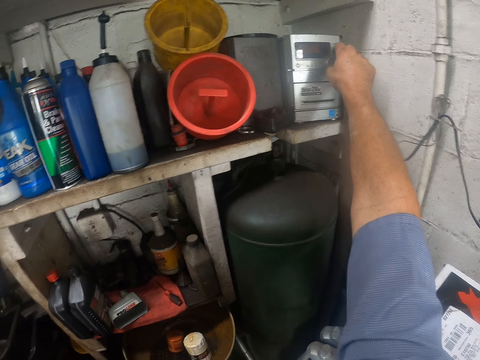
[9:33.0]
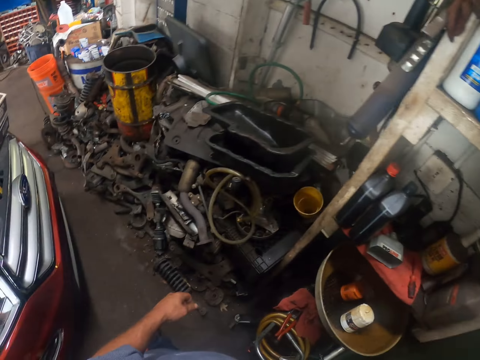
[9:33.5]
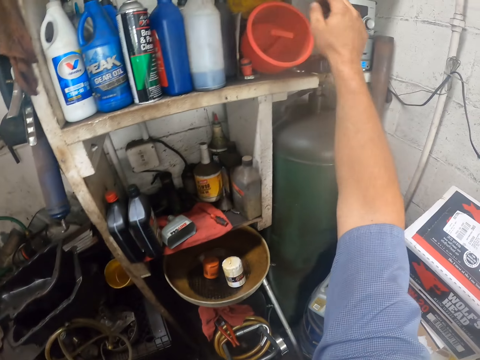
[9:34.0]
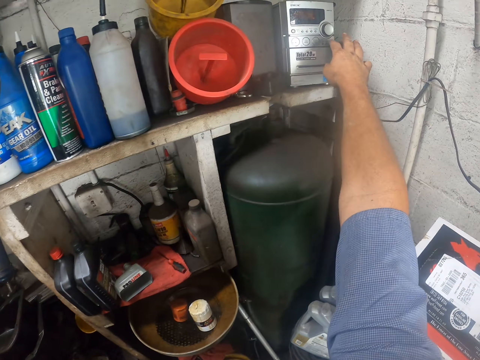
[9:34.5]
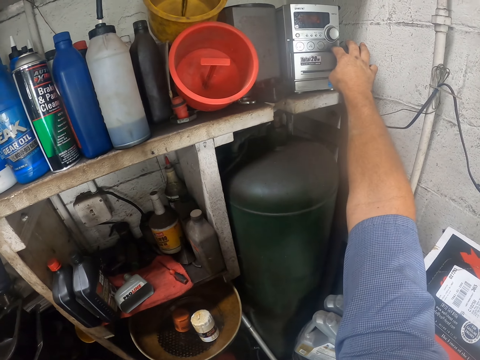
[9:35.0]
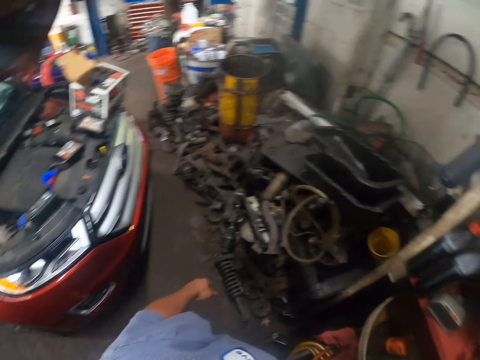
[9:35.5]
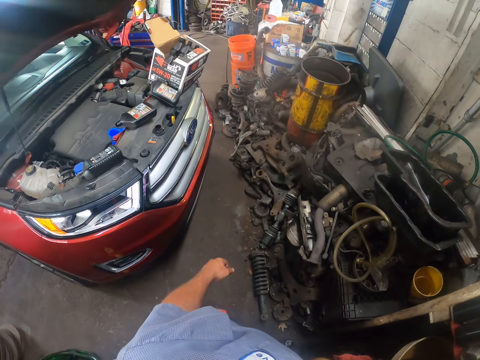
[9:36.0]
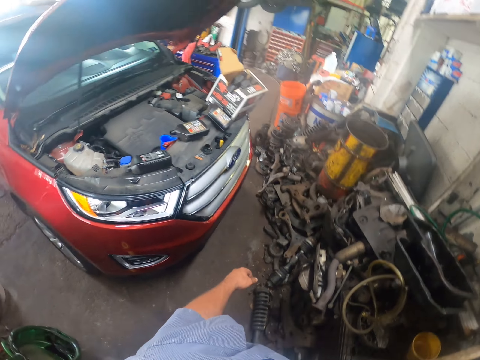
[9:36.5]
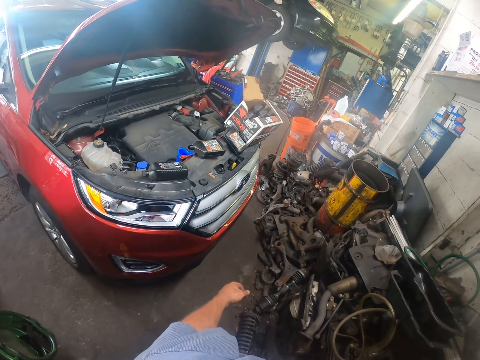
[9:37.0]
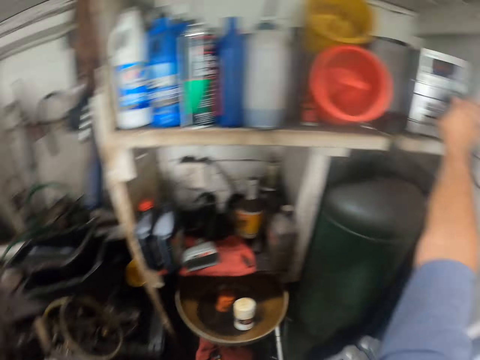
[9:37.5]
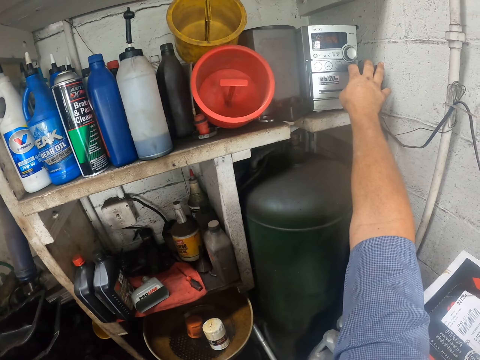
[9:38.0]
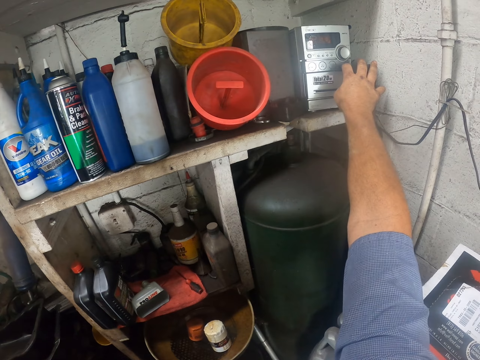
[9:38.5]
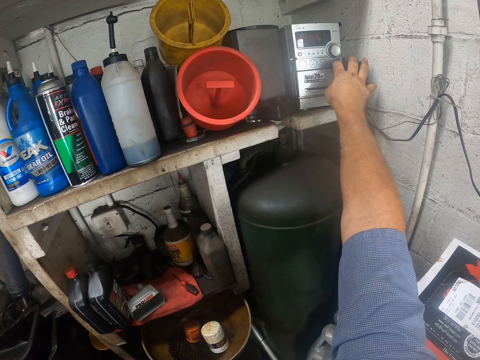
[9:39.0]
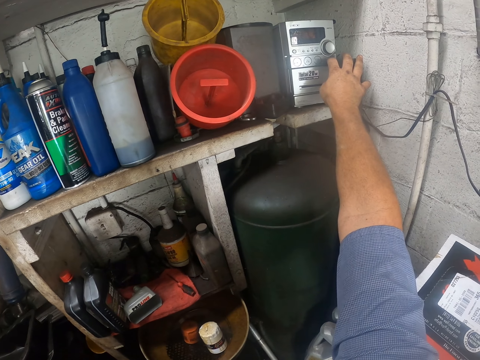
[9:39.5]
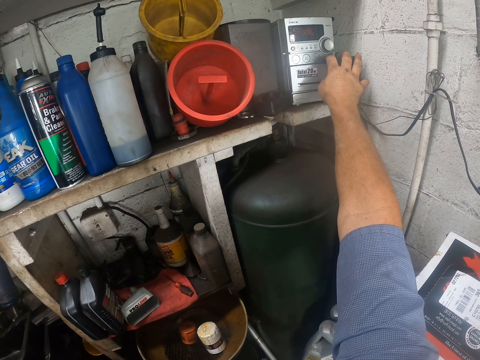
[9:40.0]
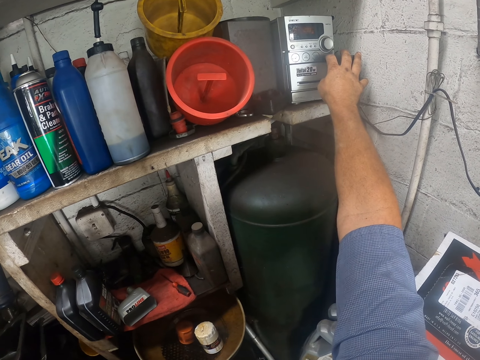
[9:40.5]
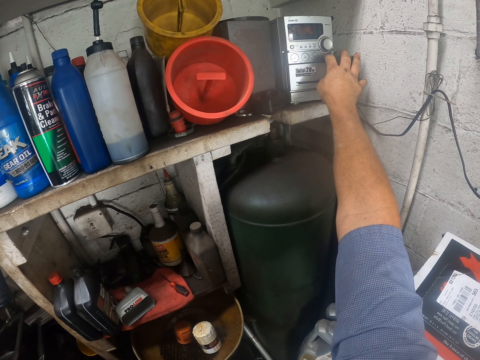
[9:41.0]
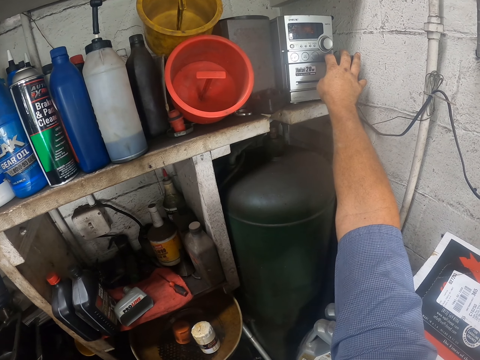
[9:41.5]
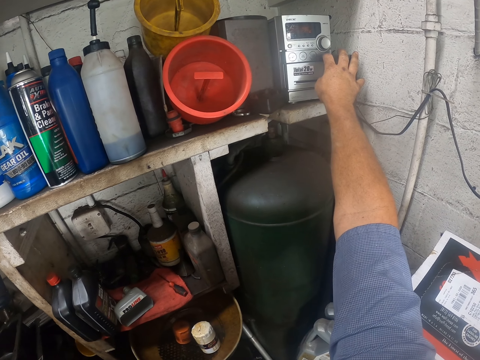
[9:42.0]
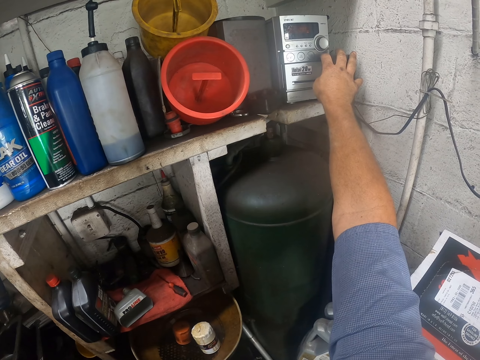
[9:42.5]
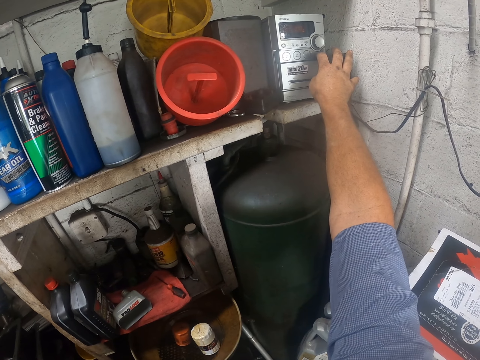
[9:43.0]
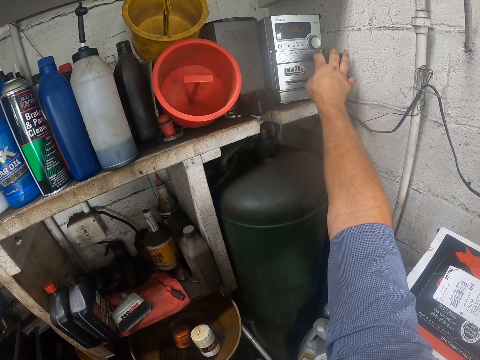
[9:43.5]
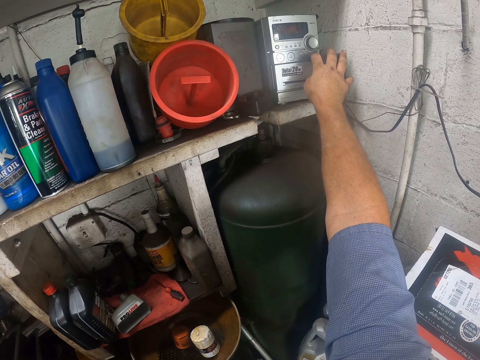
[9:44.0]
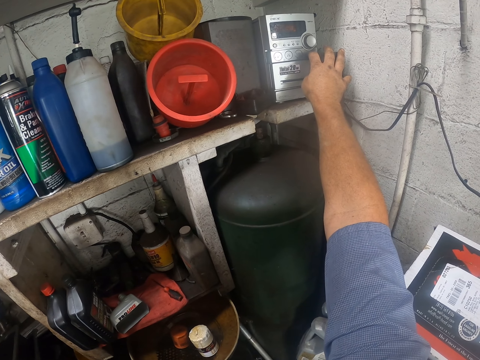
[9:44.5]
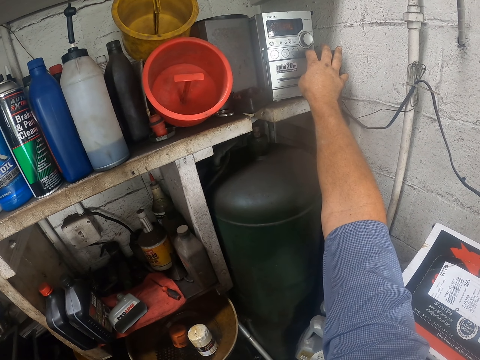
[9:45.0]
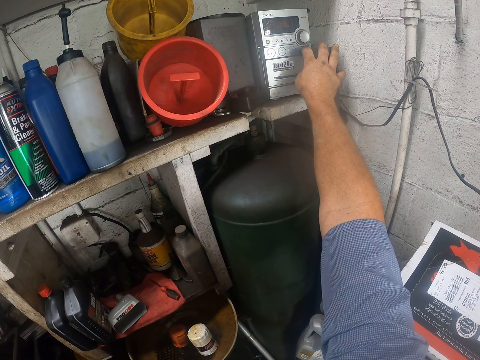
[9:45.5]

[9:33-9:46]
The camera wearer looks around. They tune the radio. They look around. They tune the radio.

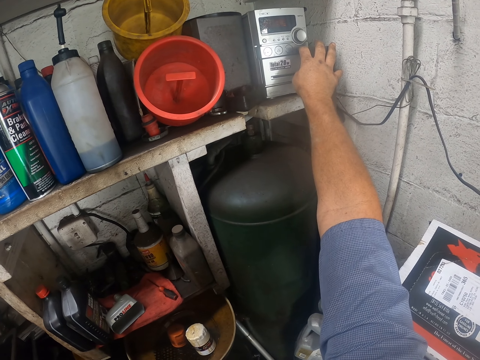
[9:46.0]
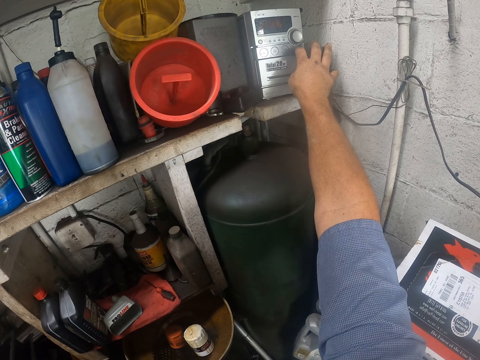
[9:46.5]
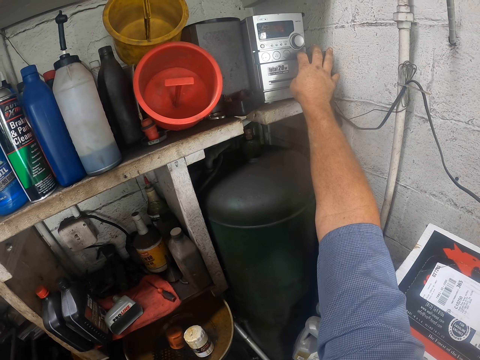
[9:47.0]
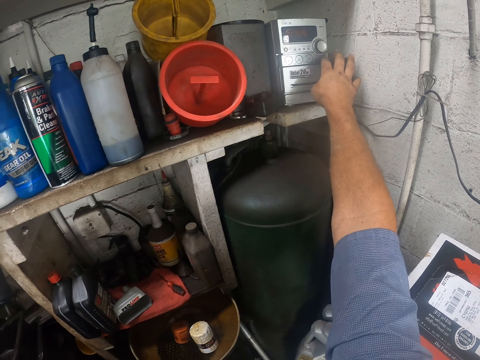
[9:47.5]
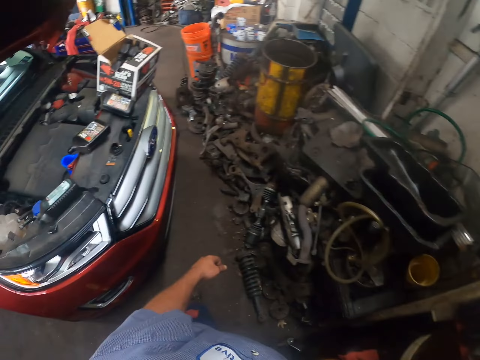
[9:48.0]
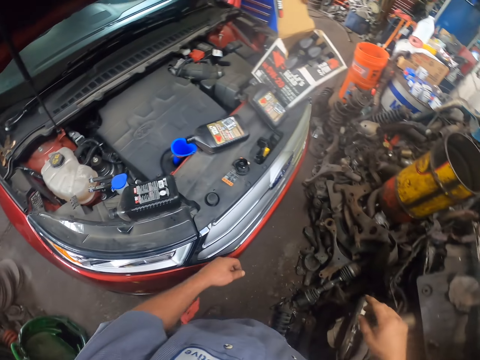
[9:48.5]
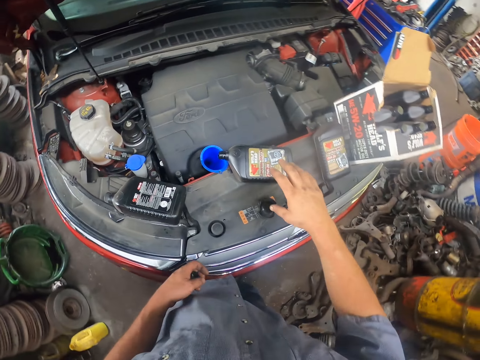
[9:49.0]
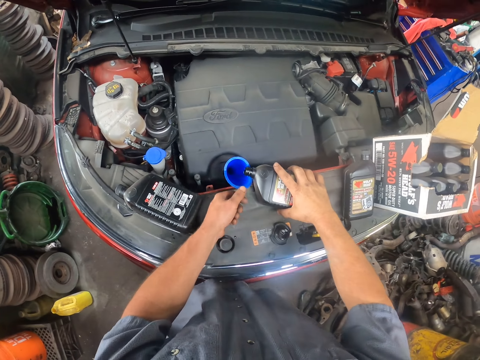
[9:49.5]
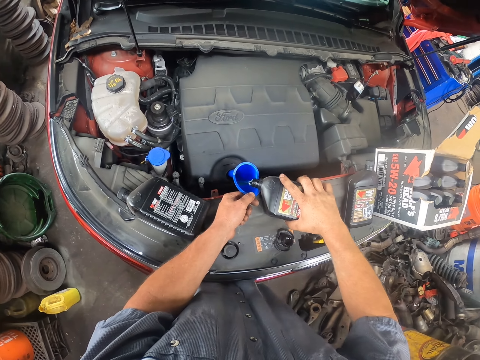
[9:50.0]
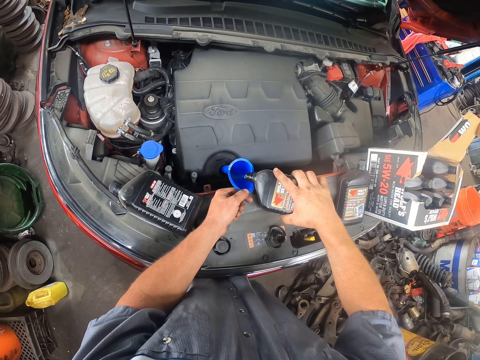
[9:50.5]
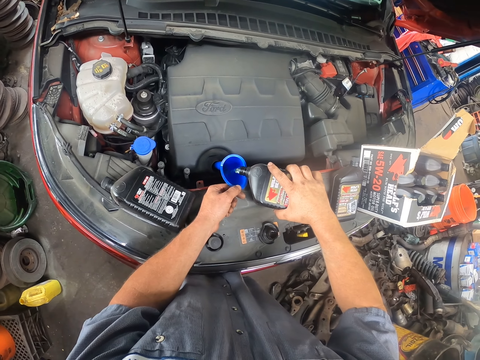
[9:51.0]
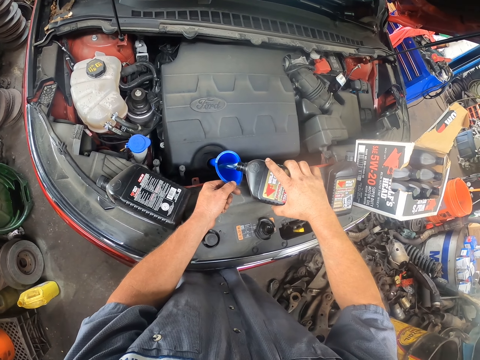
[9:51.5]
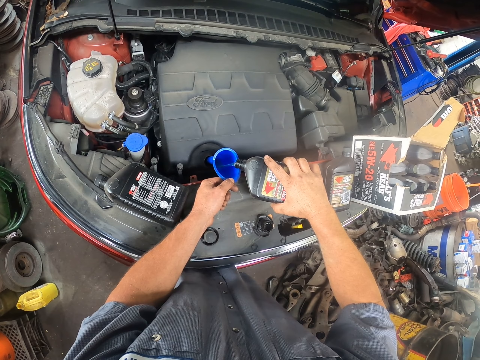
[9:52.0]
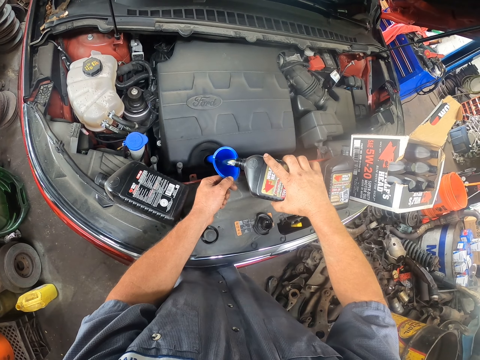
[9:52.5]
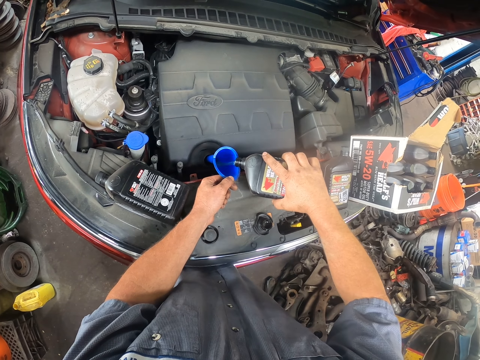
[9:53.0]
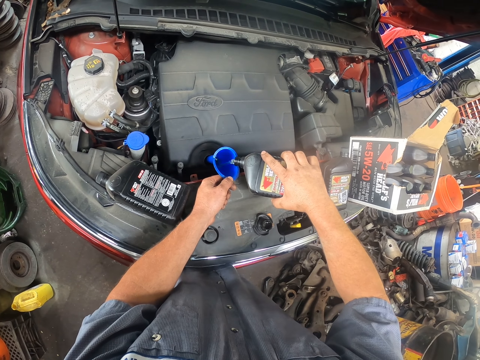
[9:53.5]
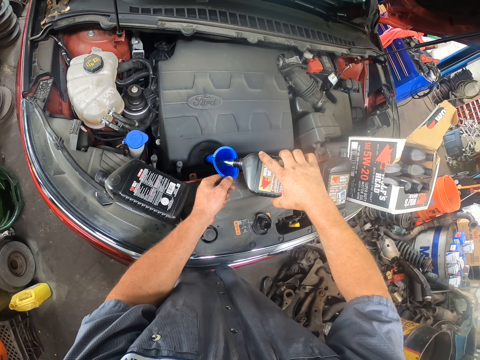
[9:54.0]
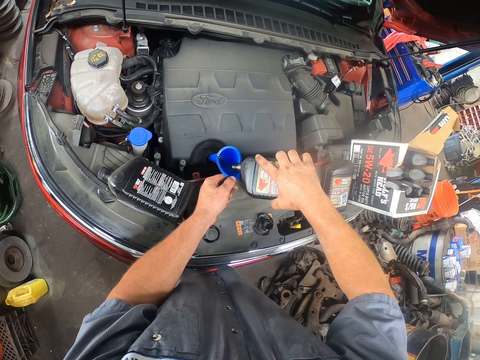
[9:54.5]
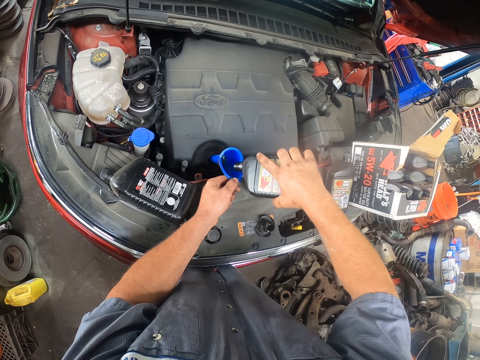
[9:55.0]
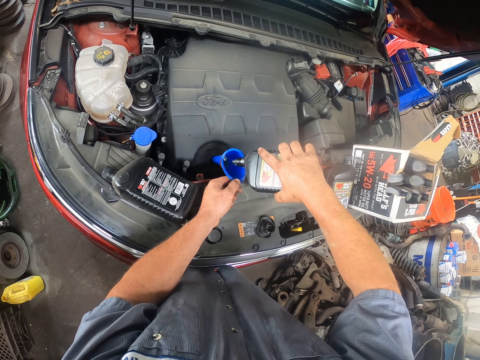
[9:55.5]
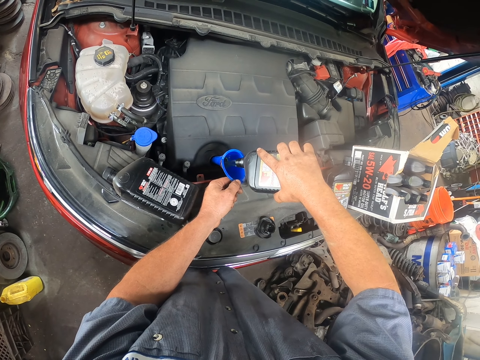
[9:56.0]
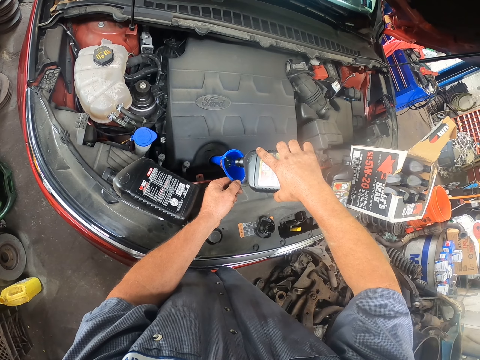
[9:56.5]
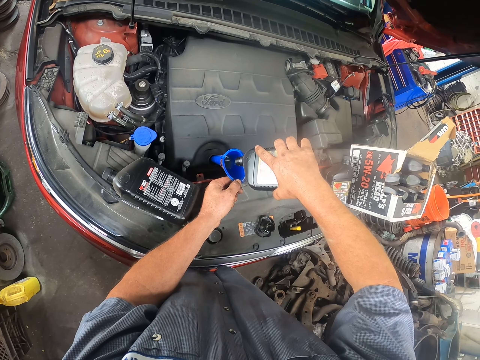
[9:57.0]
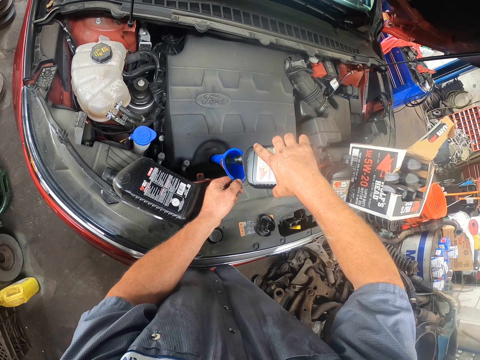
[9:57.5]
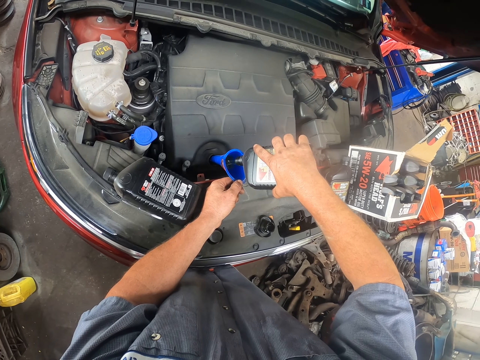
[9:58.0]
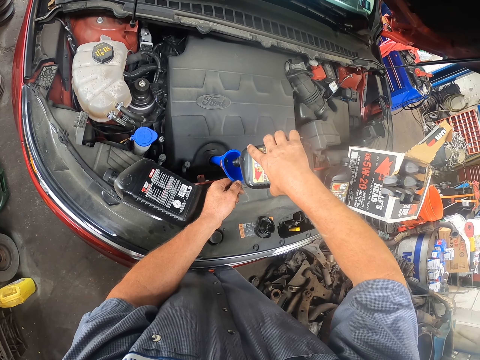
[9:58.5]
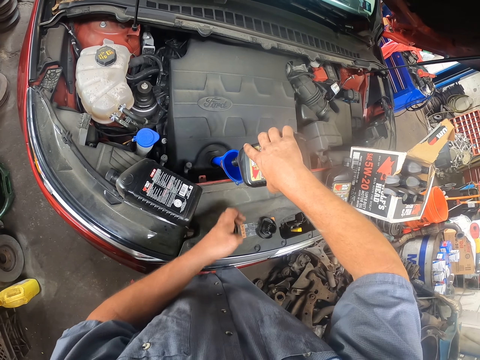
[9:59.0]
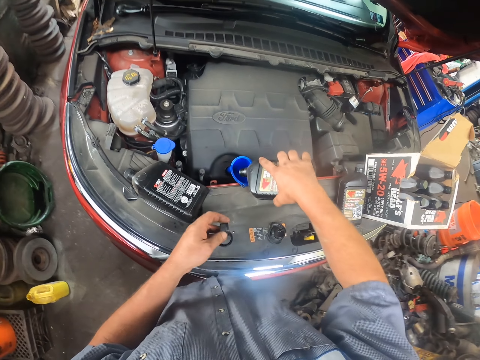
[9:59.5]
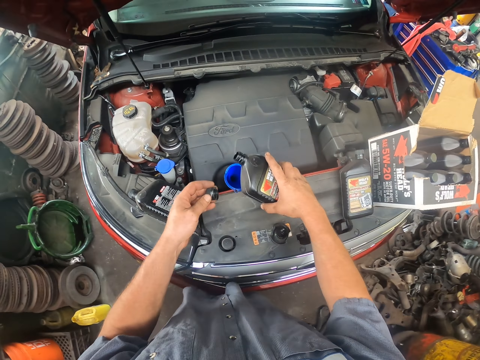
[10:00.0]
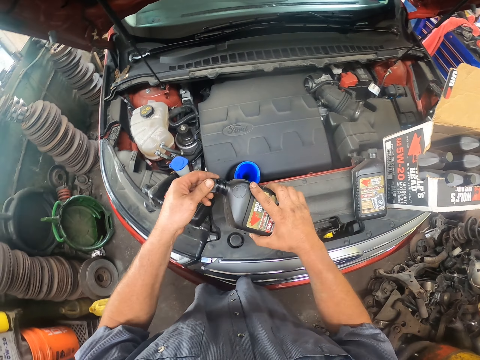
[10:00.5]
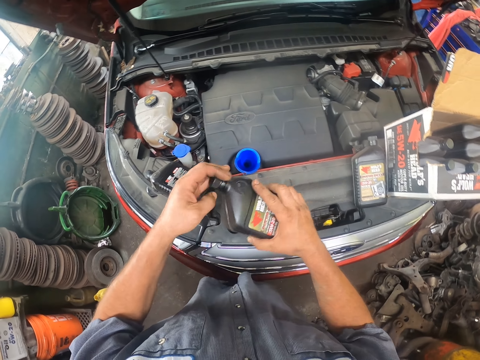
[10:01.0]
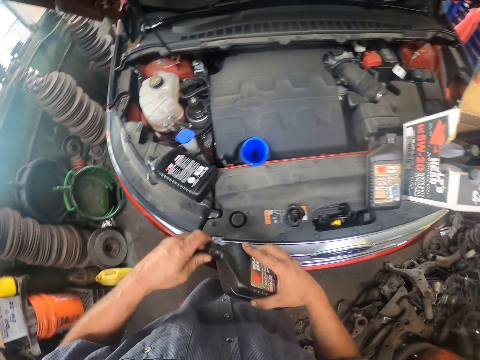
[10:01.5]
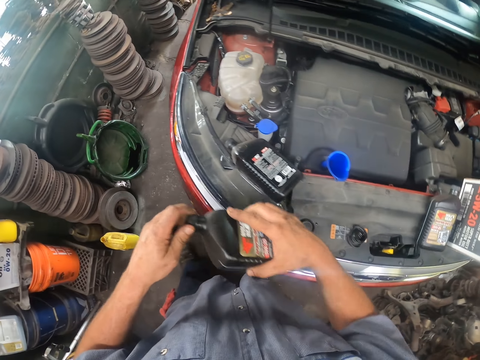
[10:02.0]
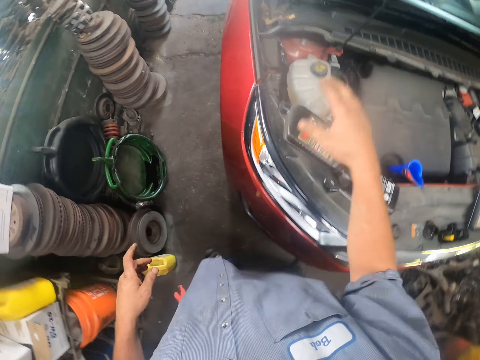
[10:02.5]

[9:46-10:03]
The camera wearer pours oil into the engine. He walks. He closes the bottle with the bottle top. He puts the oil bottle on the car and touches his face.
